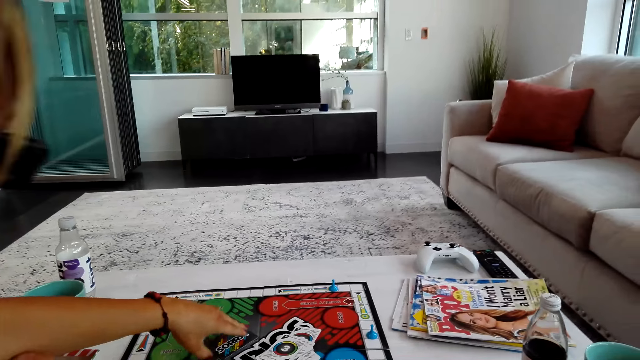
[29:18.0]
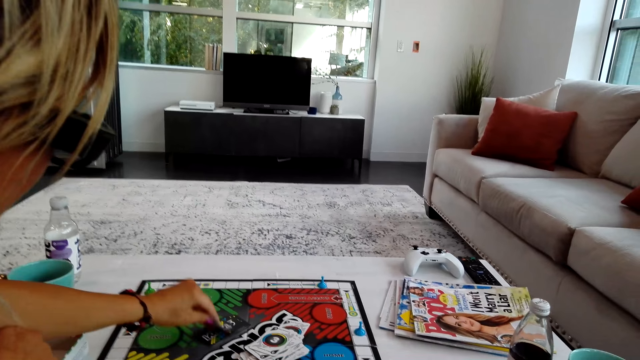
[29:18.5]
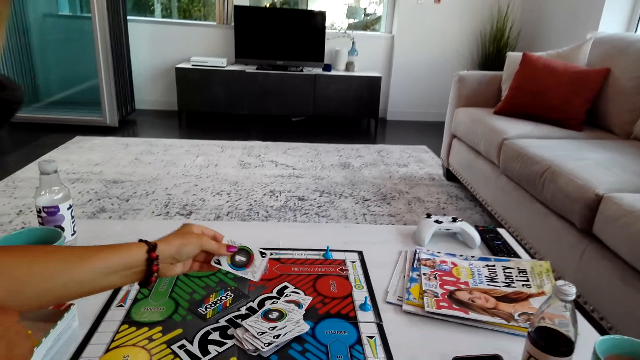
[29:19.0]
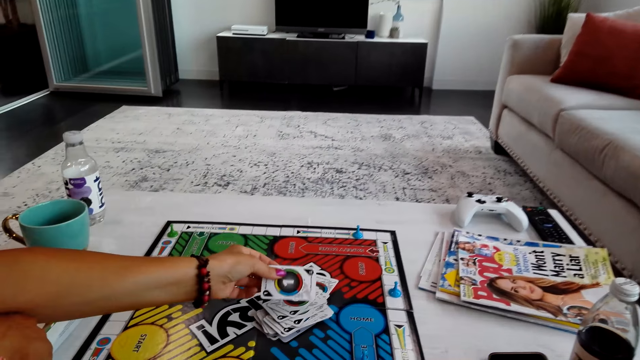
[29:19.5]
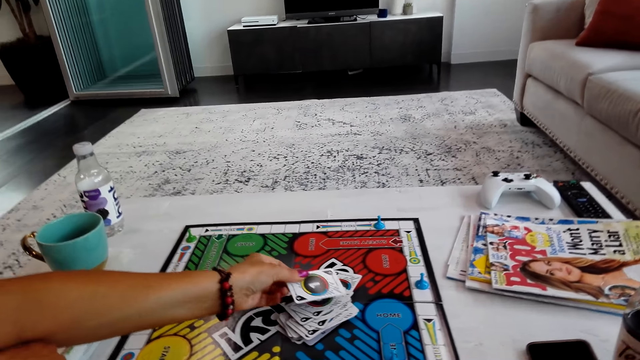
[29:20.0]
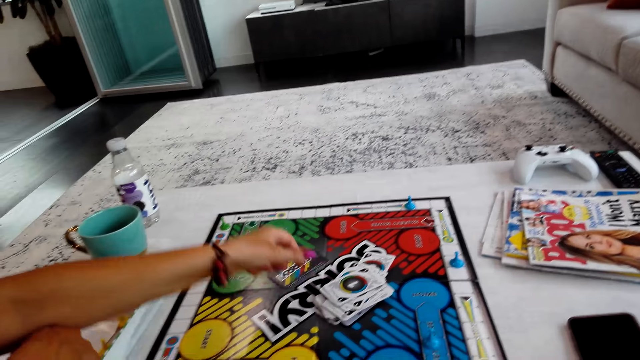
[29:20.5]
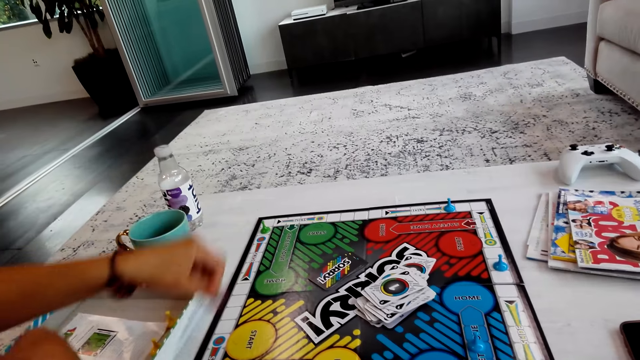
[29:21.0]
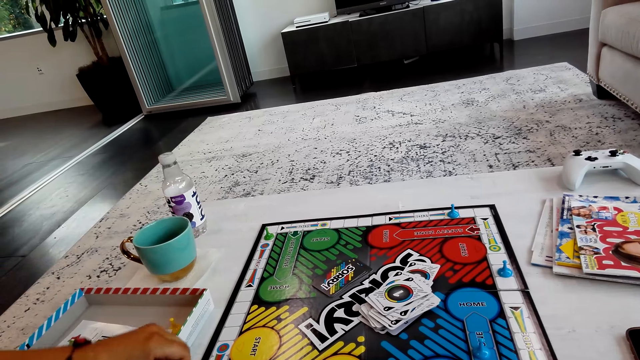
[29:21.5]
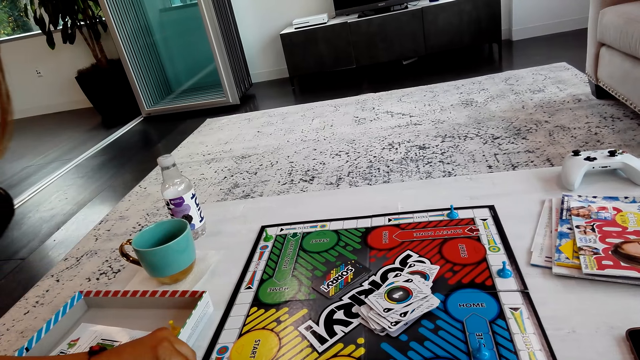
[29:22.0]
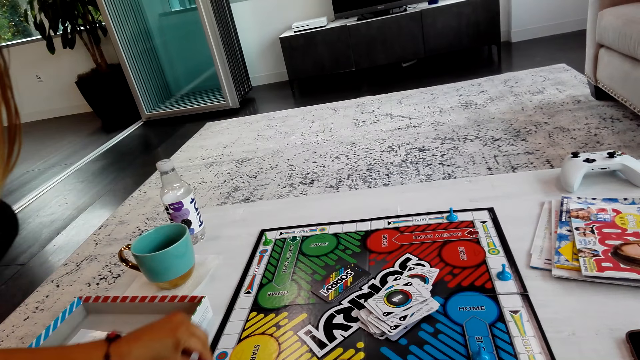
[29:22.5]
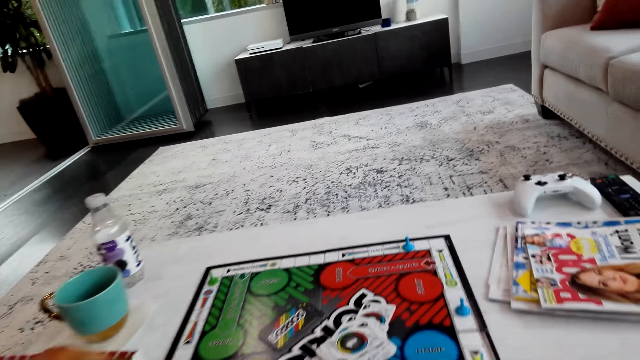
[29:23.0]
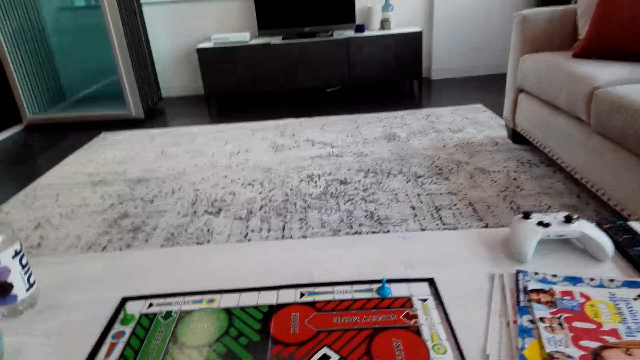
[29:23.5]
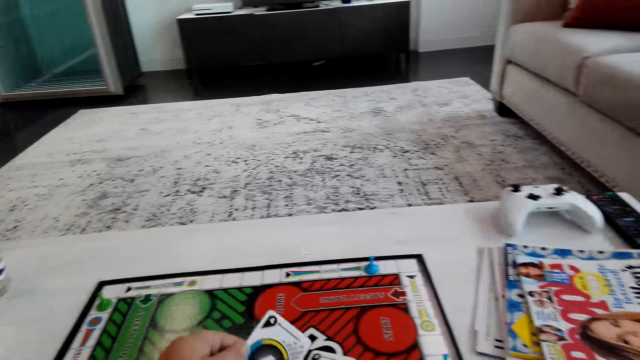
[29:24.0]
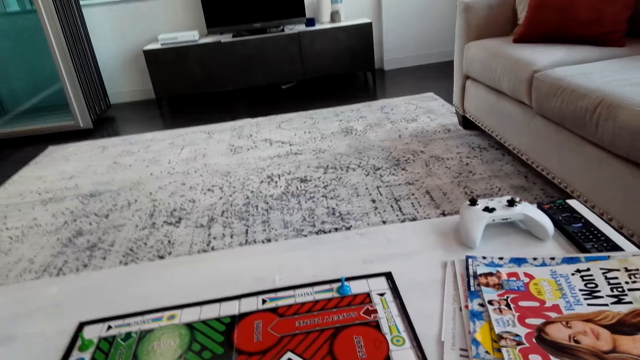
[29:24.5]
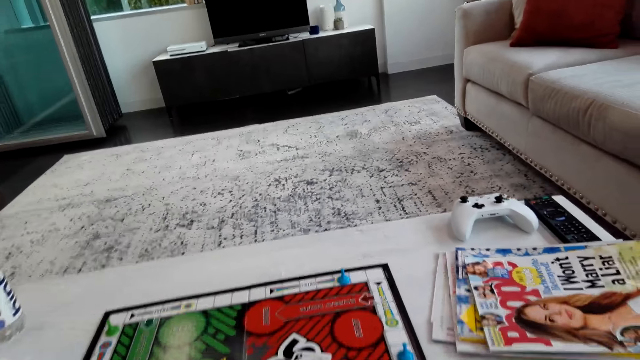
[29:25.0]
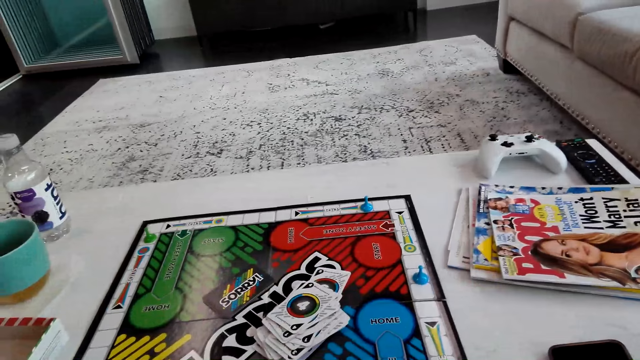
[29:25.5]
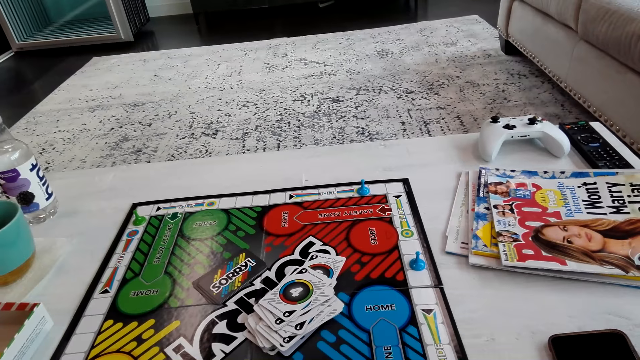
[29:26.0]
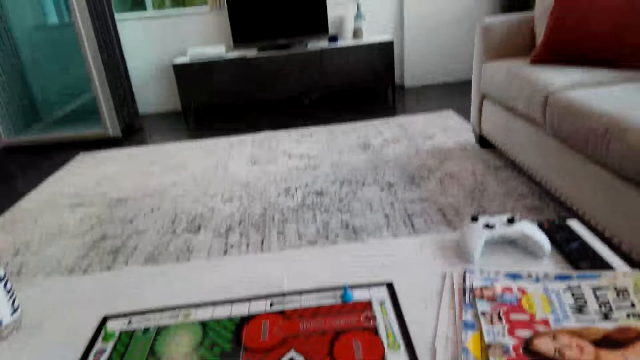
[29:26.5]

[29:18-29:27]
A lady picks a card on a board and turns the card. The lady puts the card on the board, moves the pawn on the board and plays the board game. The camera wearer picks the card on the board. They turn the card and put the card on the board.

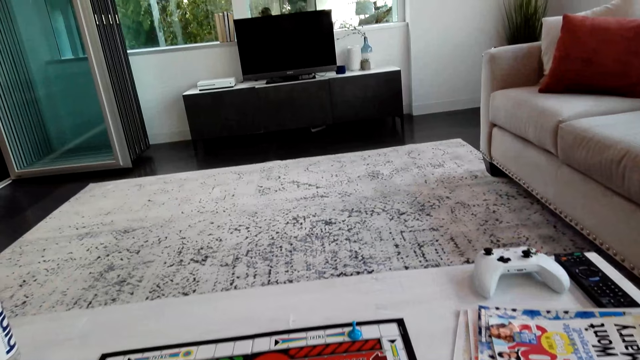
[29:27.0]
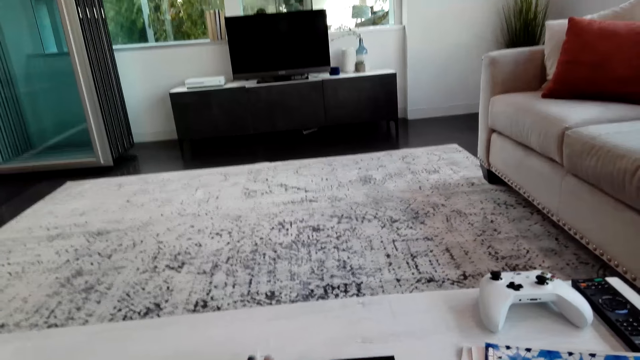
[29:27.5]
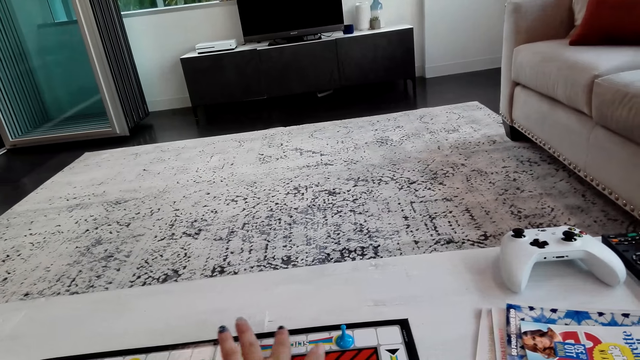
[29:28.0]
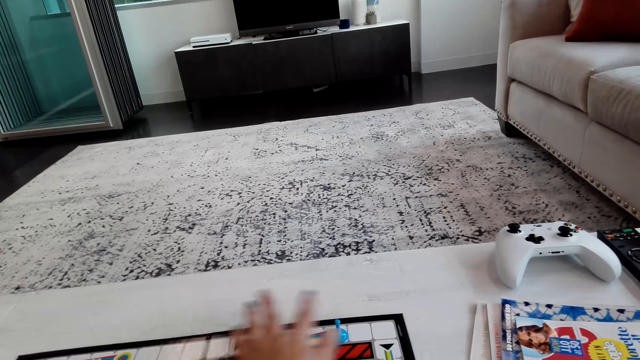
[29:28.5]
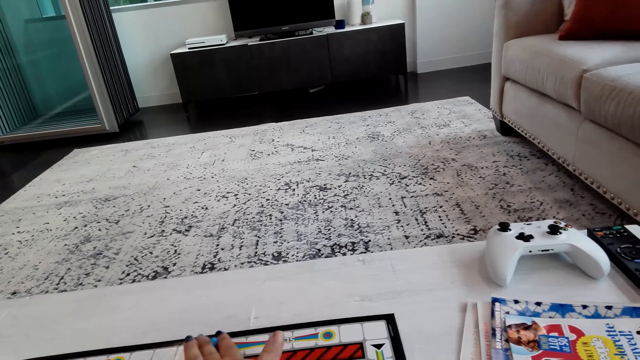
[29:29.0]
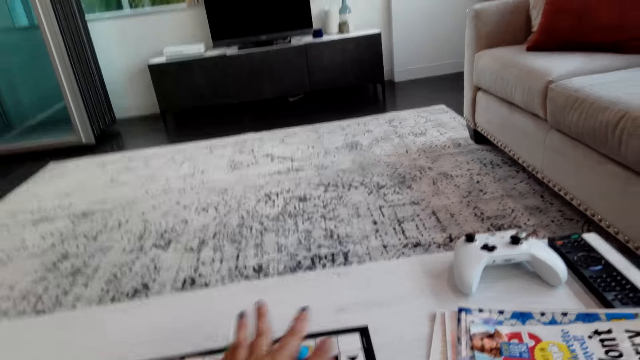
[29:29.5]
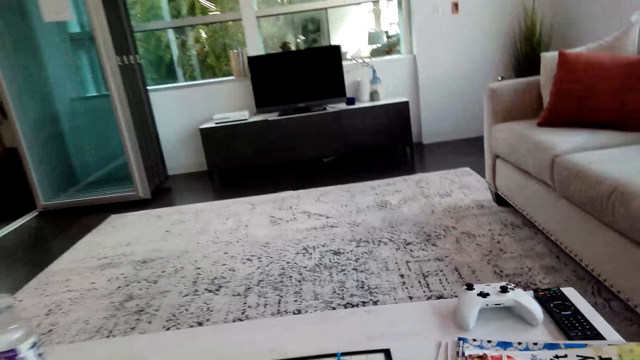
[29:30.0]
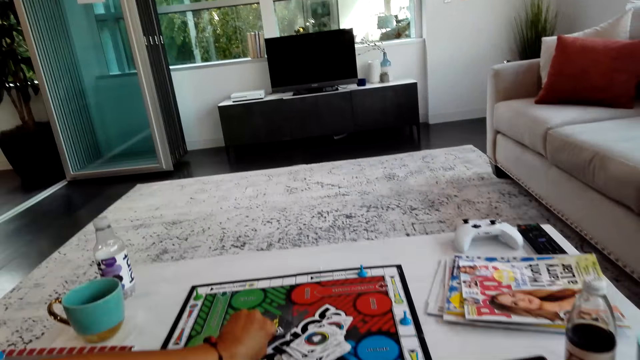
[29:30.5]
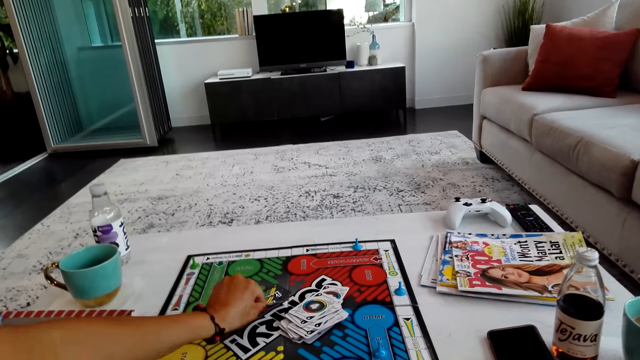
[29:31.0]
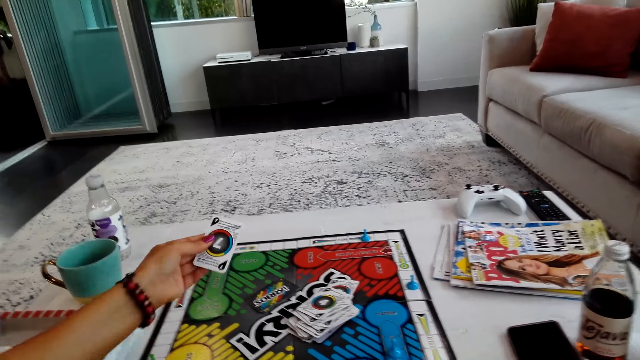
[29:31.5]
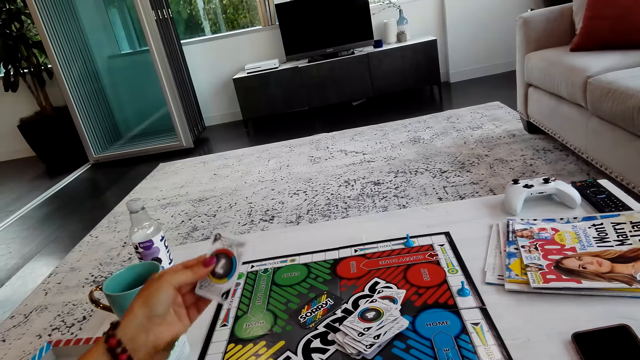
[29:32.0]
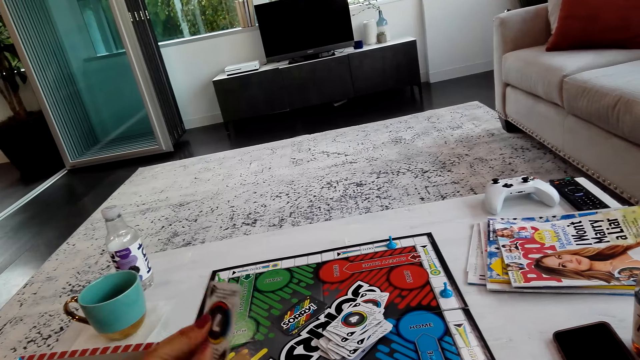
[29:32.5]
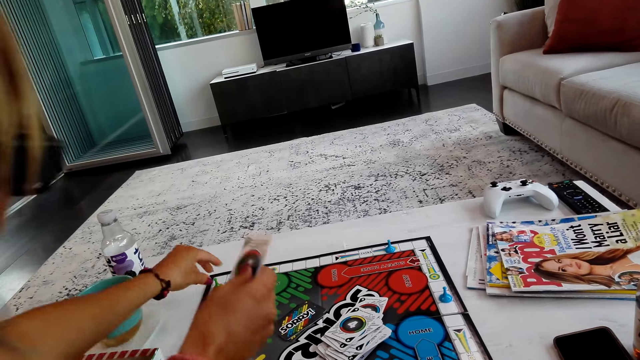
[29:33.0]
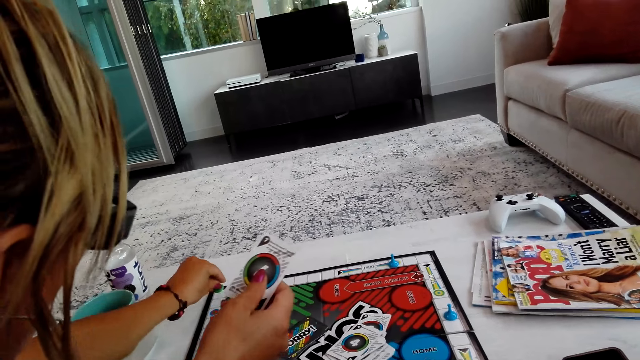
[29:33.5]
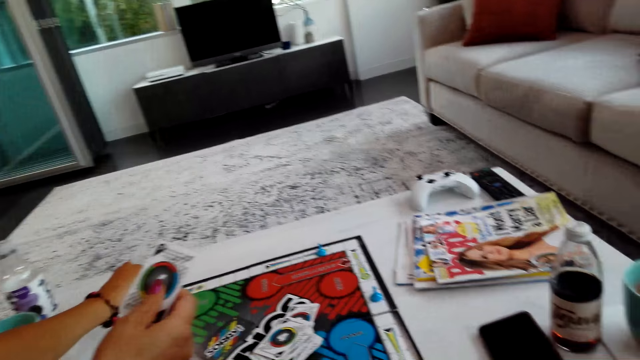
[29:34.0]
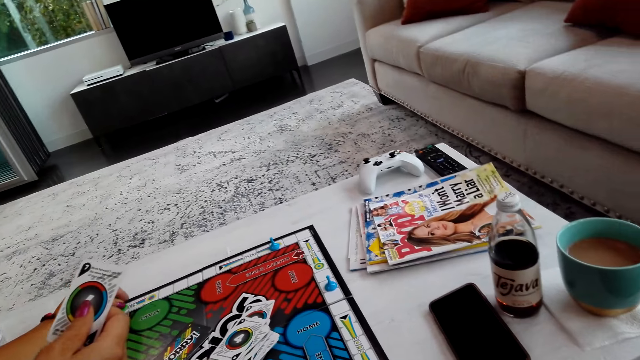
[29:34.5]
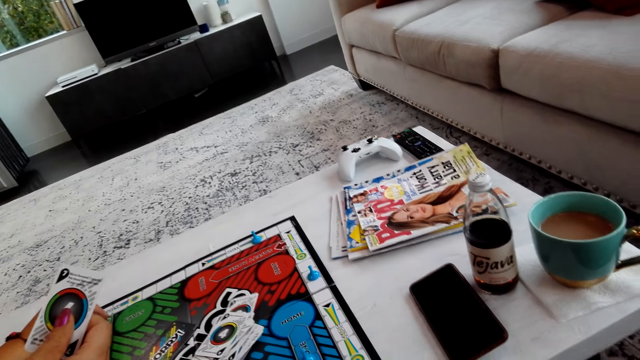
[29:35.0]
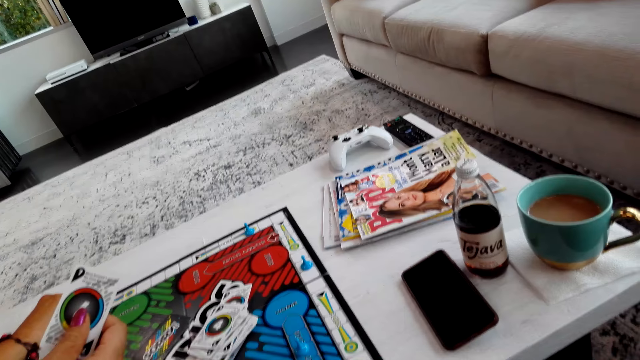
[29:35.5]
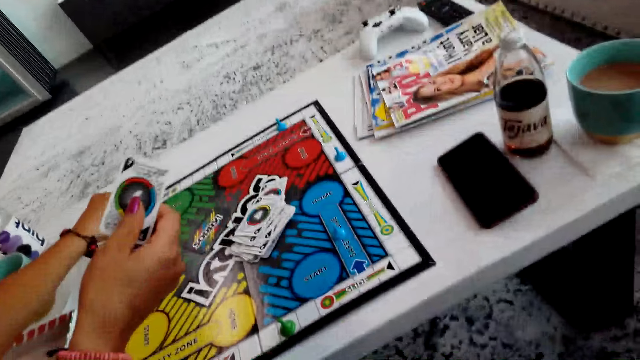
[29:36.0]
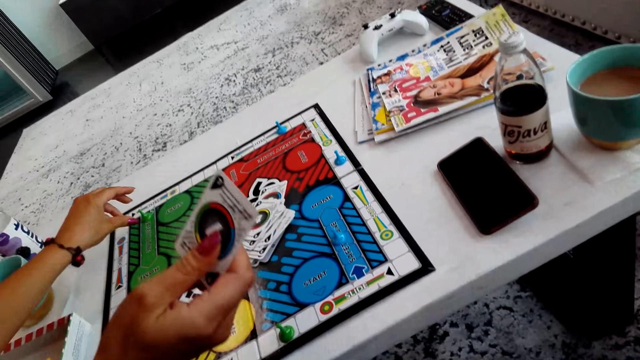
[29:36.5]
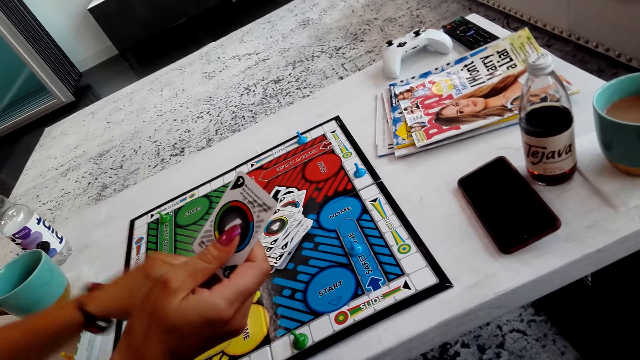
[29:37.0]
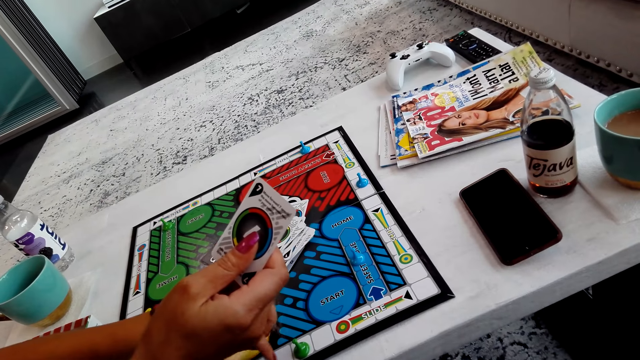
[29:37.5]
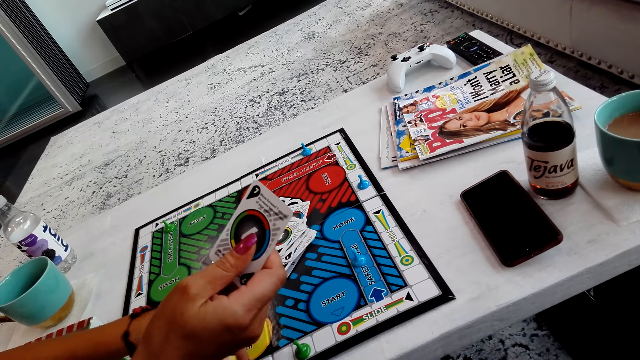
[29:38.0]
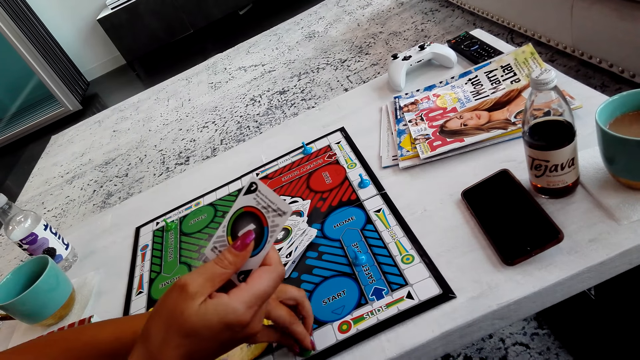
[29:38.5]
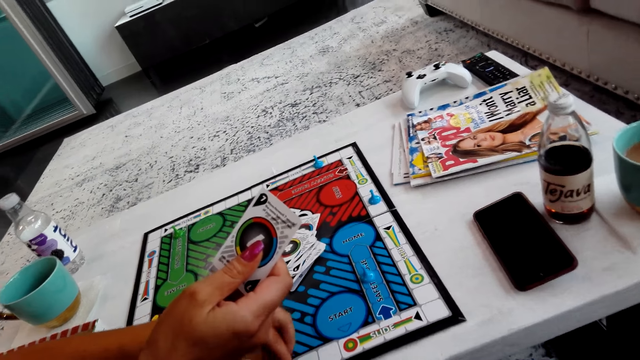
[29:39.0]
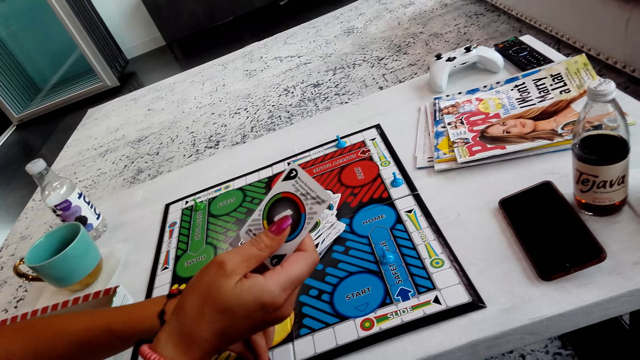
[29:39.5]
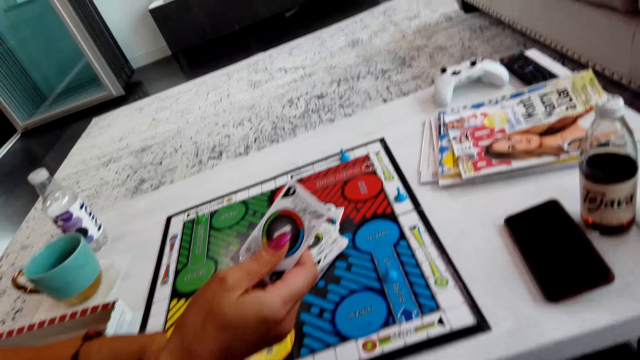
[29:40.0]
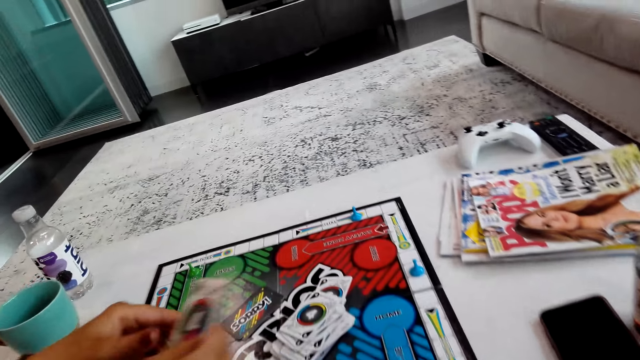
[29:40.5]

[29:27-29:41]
The camera wearer counts spaces on the board. They move the pawn on the board and play the board game. A lady picks a card on the board and turns the card. The lady plays the board game, moves the pawn on the board, counts the board and plays the board game.
